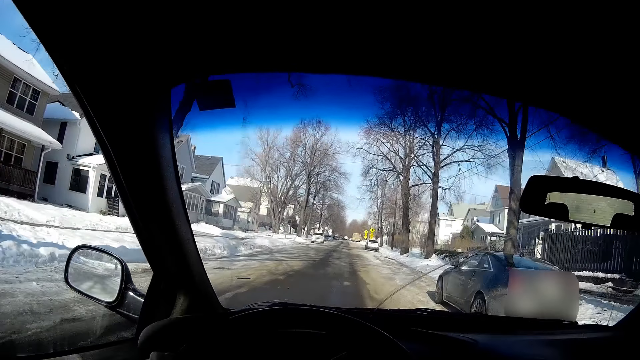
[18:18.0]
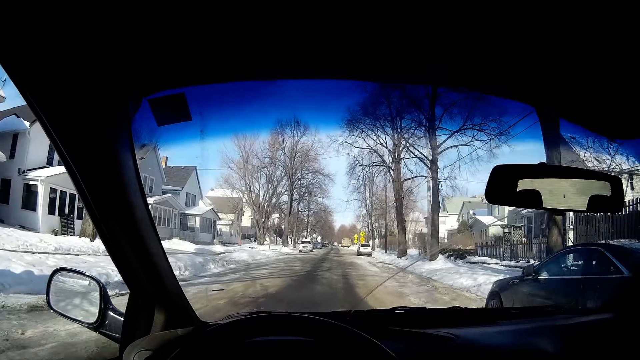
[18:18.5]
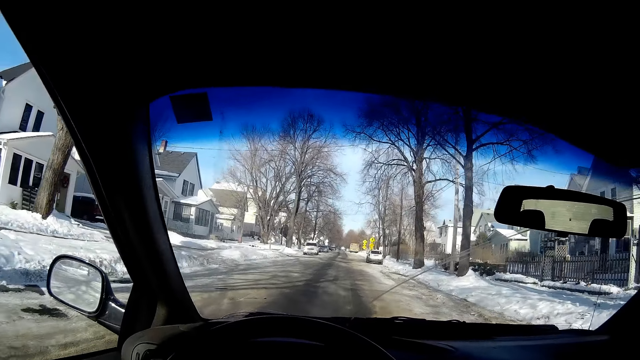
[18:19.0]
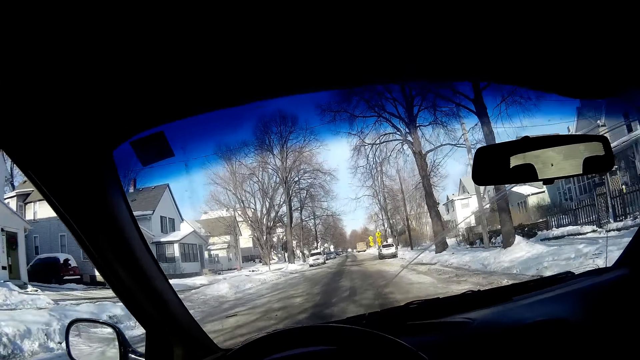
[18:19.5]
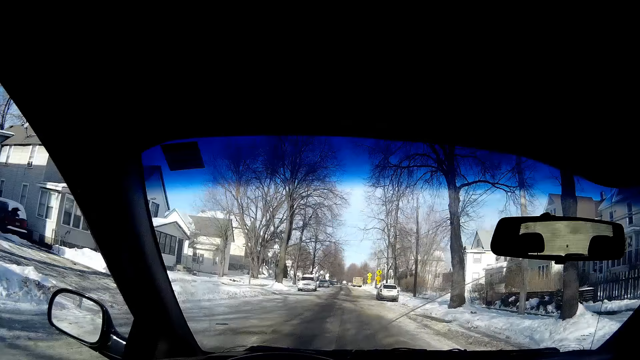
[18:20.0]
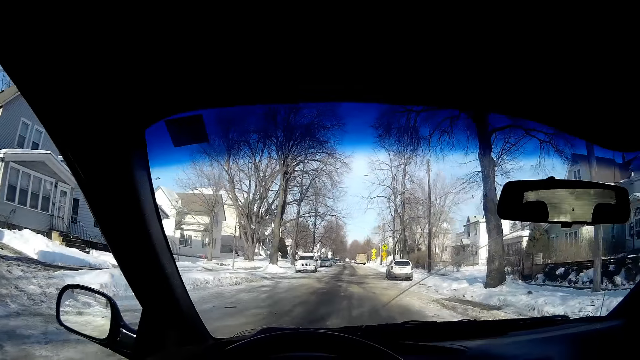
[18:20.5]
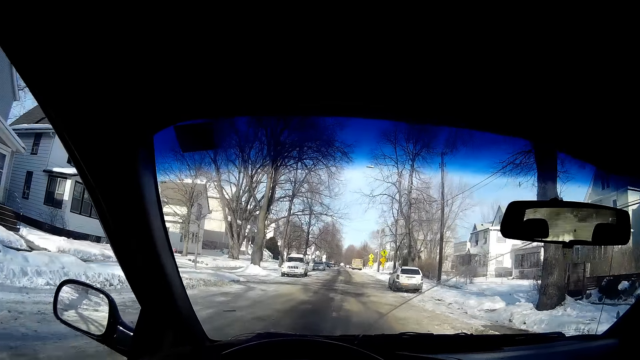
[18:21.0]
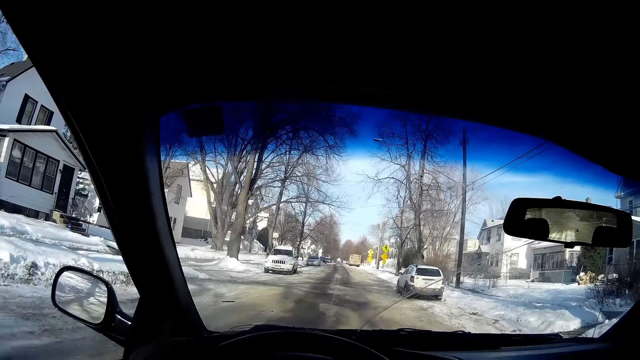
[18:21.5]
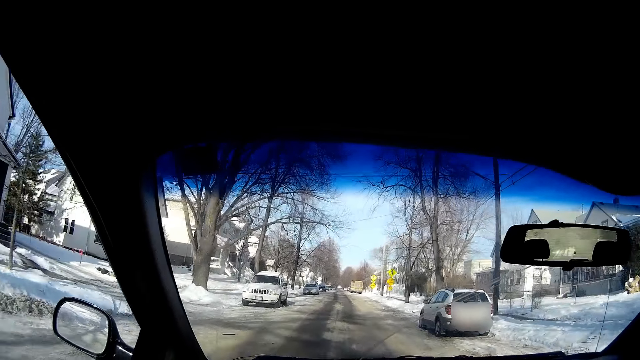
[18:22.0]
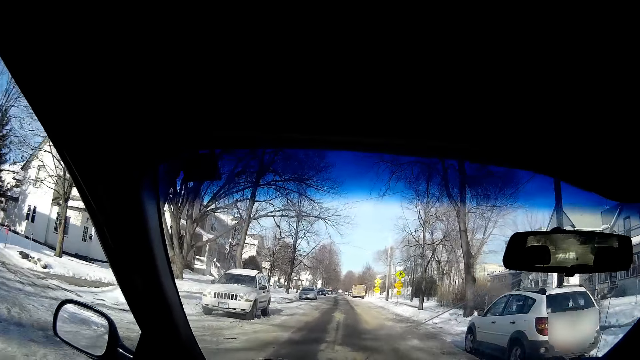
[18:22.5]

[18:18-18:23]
The camera wearer drives the car on the road.

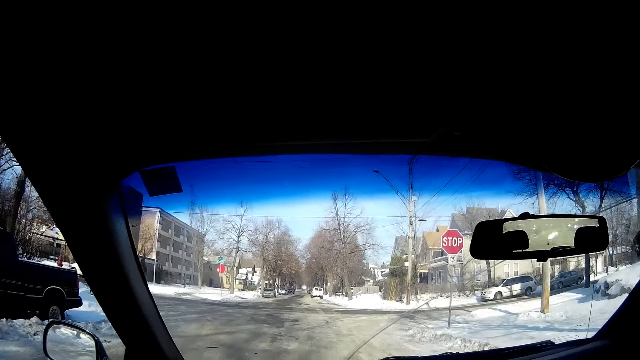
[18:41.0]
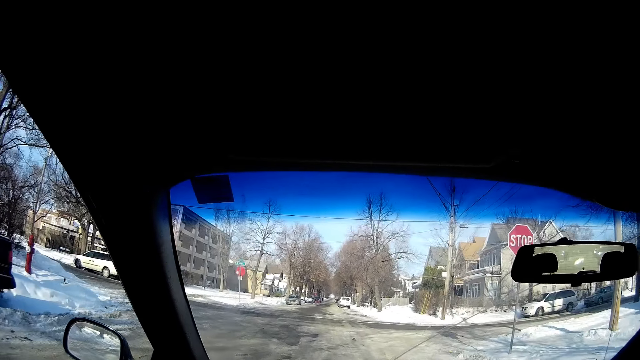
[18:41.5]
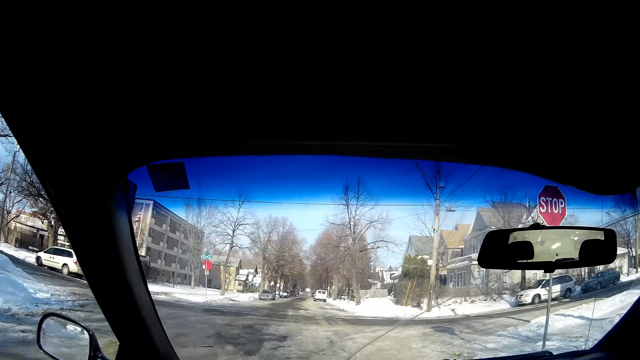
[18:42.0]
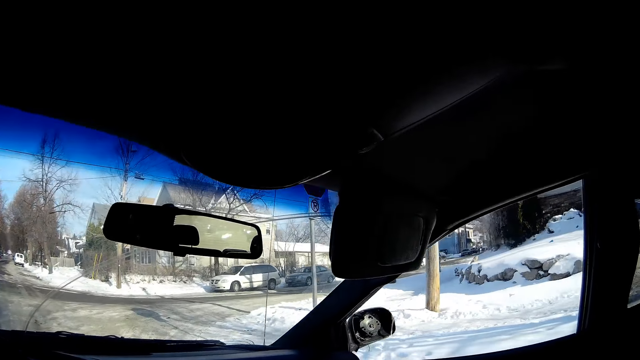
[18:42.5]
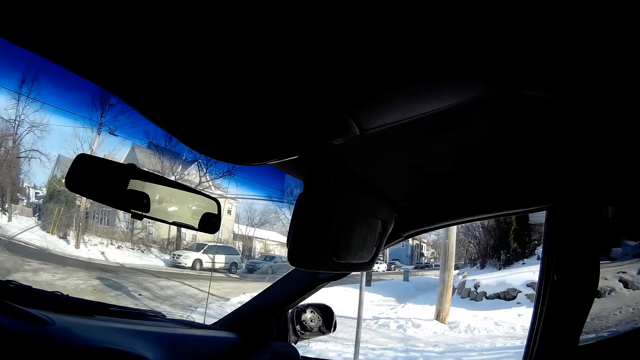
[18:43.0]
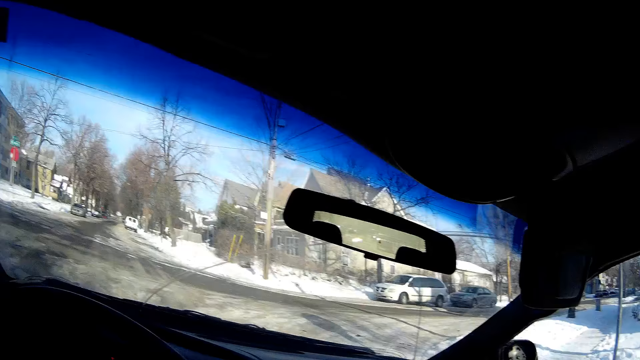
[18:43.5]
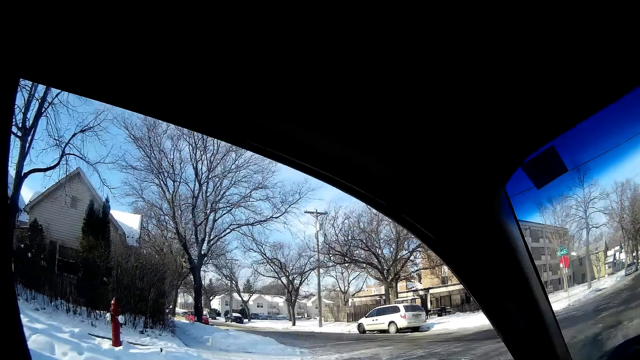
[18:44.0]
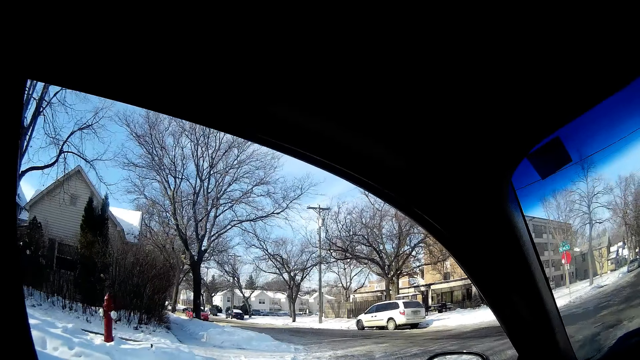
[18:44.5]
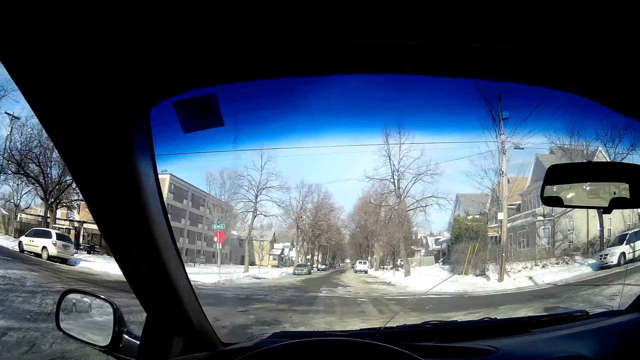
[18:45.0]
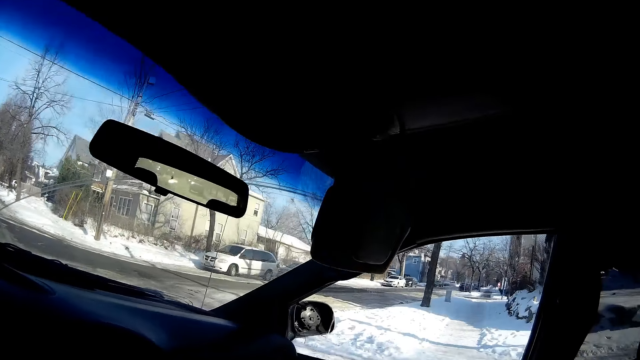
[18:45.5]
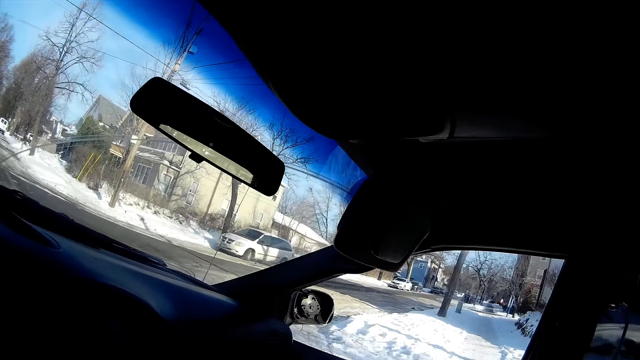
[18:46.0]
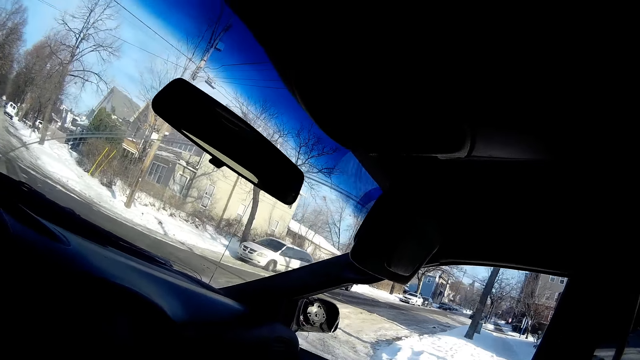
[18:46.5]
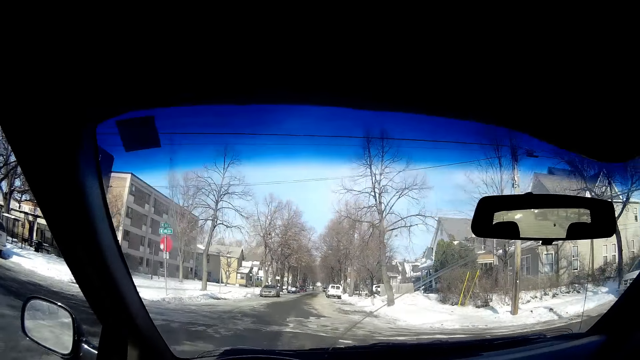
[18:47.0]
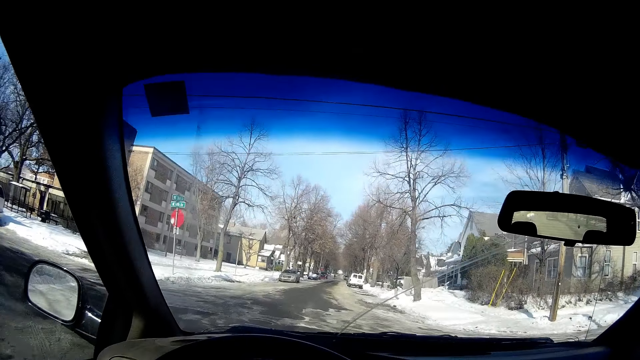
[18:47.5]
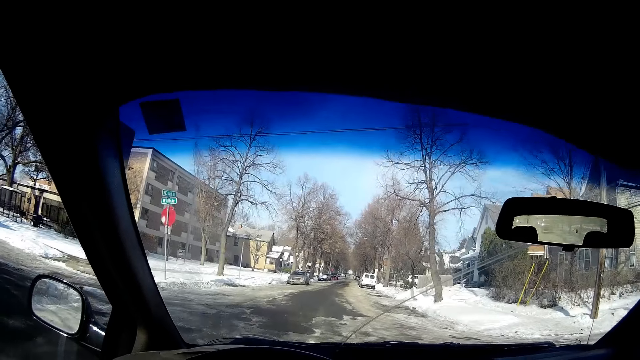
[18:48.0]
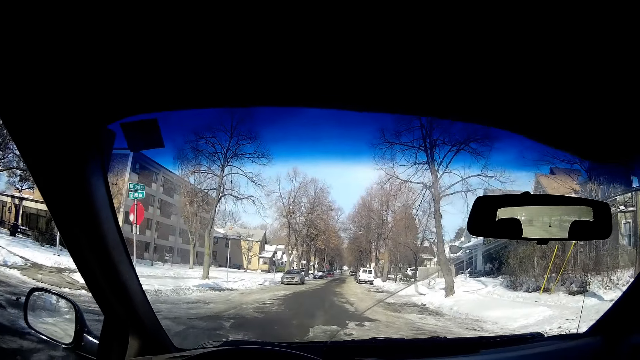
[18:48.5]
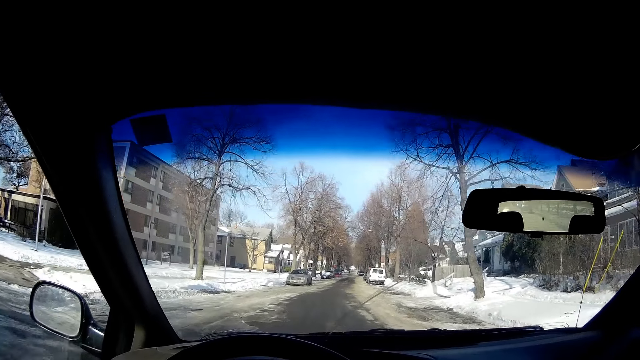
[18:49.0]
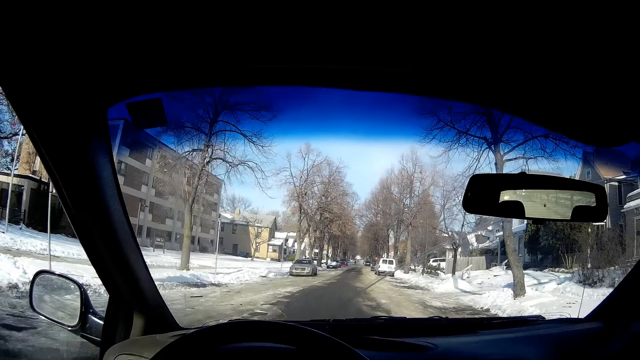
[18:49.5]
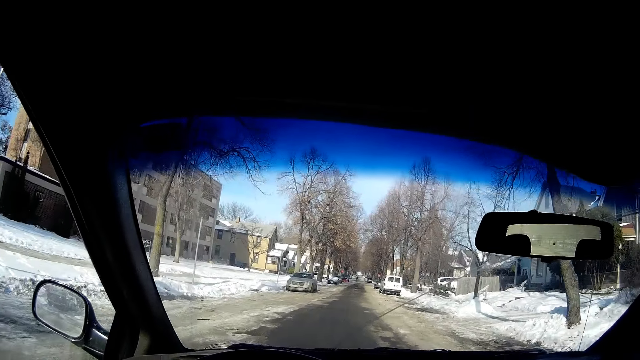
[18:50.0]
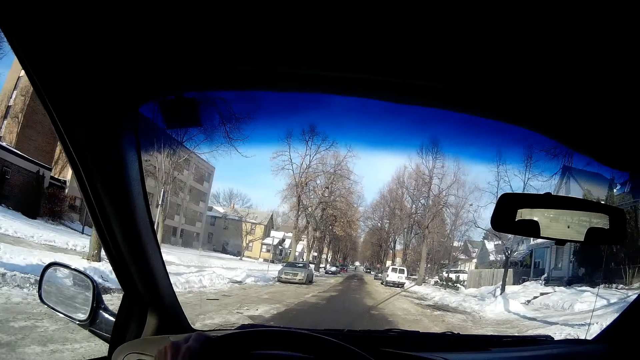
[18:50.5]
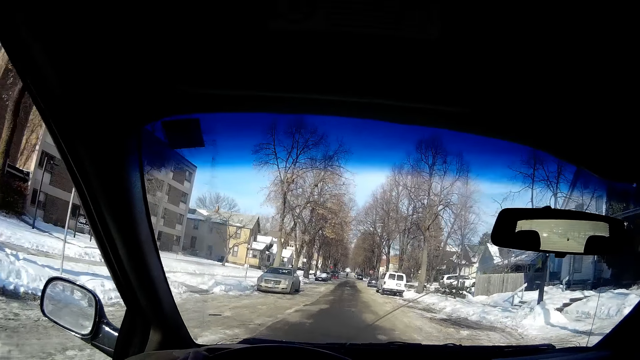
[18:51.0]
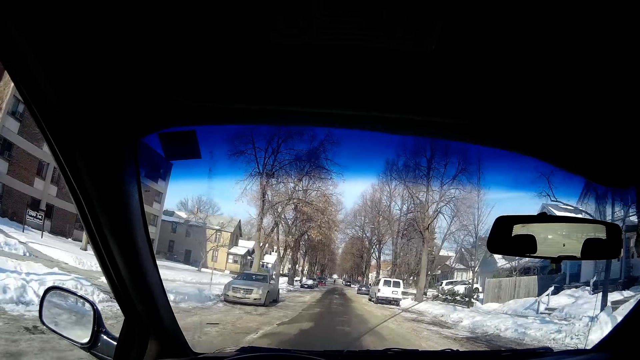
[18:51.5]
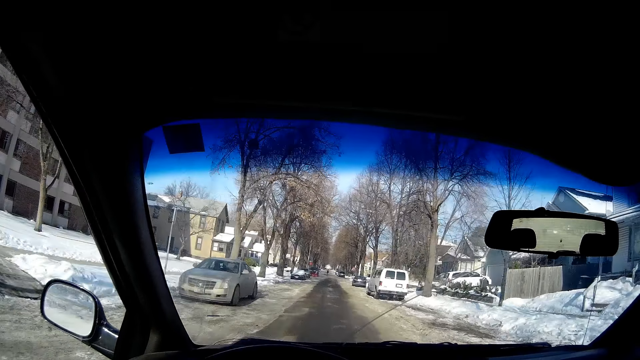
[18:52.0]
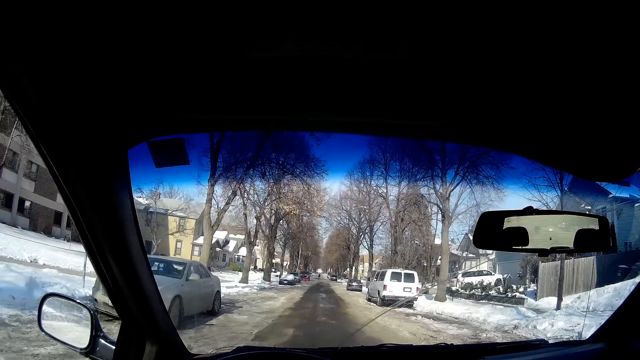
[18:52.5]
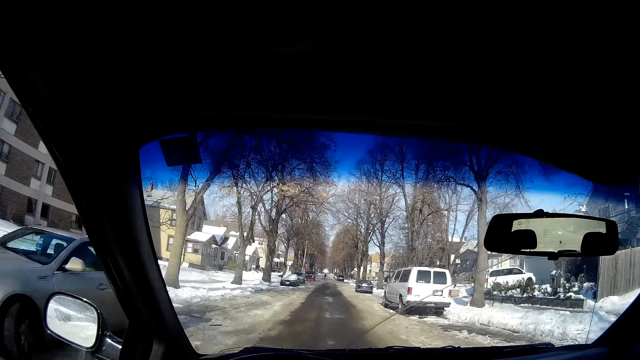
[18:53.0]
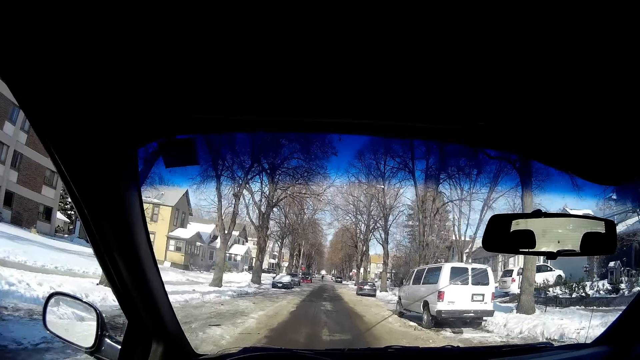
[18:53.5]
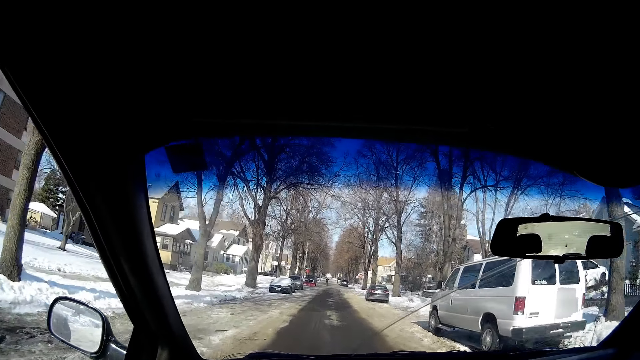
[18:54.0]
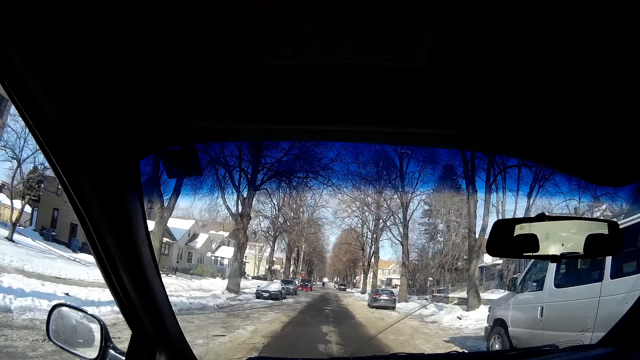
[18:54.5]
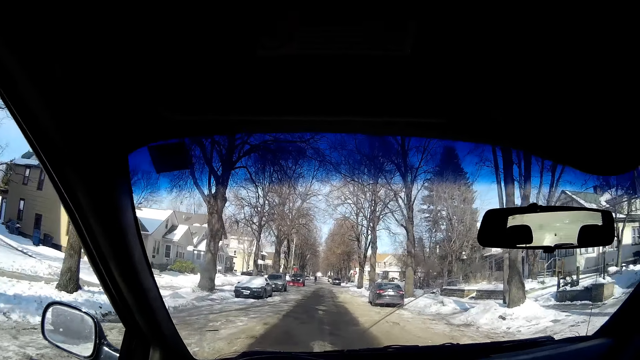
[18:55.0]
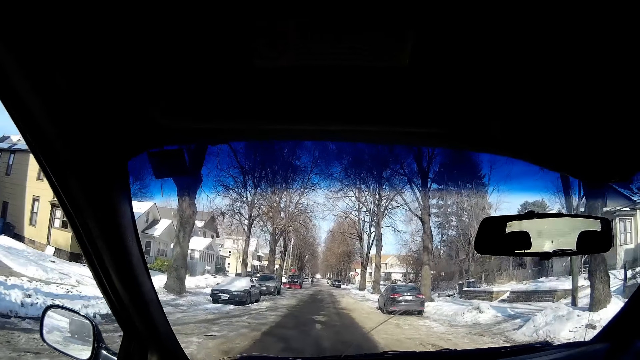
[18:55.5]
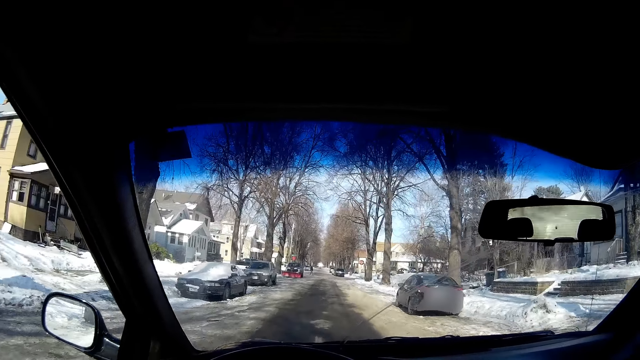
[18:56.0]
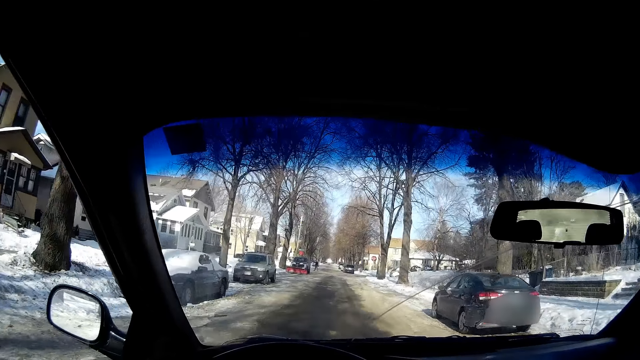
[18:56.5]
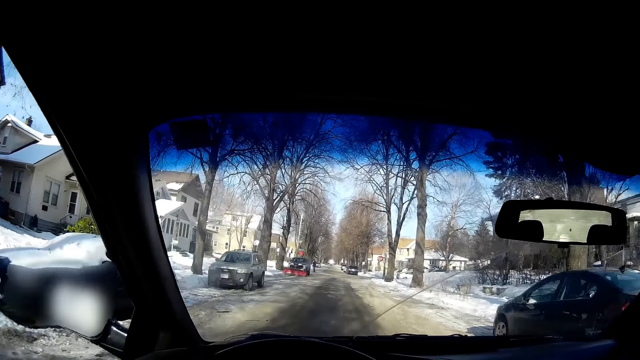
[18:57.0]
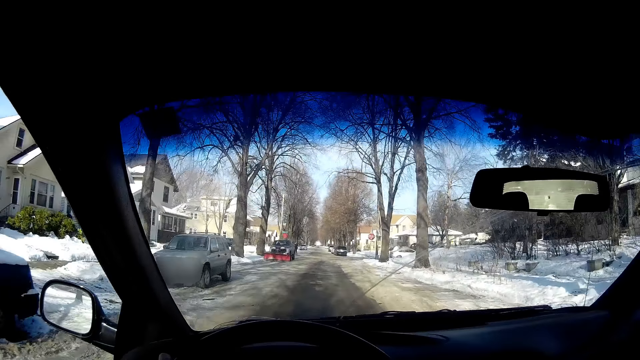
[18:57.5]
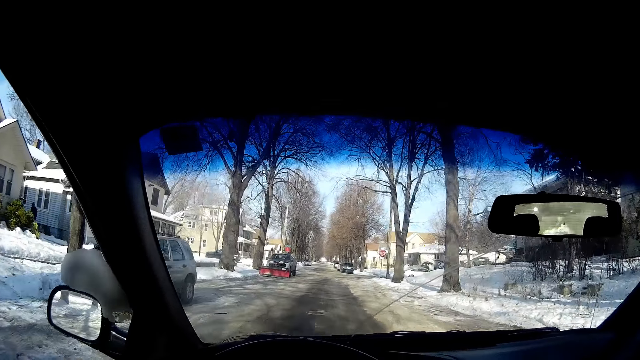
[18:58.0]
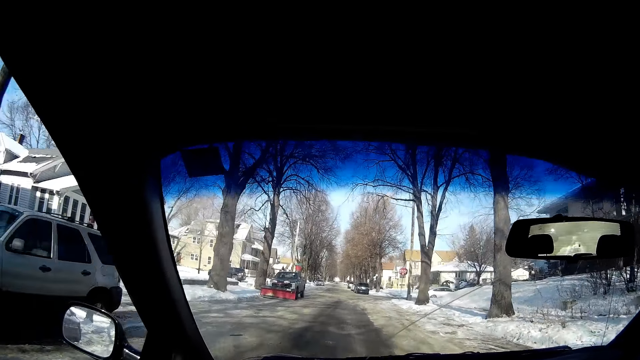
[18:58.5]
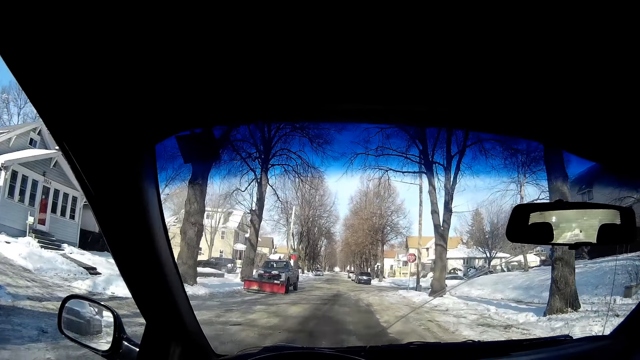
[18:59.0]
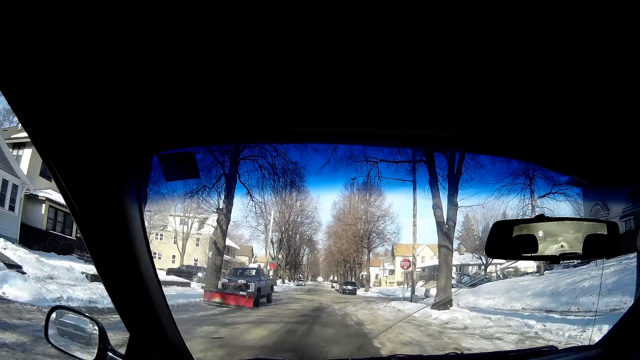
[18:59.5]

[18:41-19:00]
The camera wearer looks around the road. They drive the car on the road.
